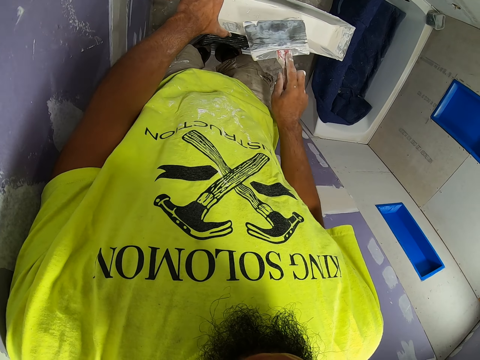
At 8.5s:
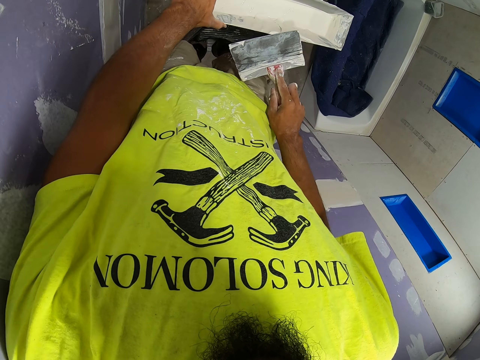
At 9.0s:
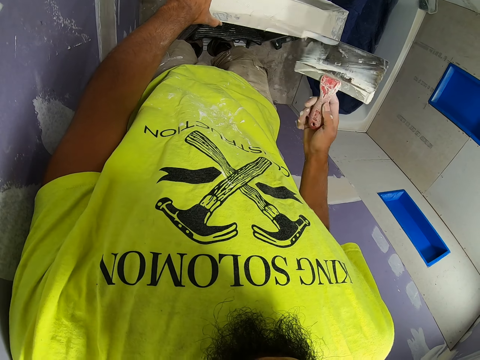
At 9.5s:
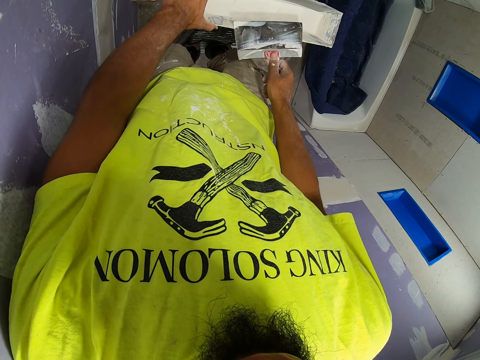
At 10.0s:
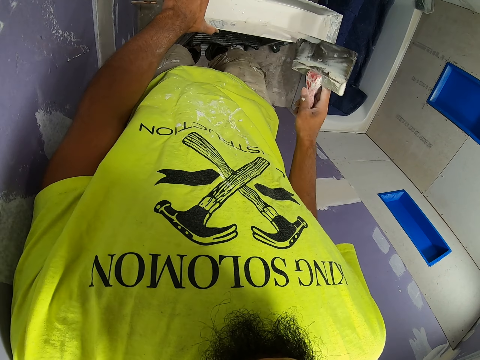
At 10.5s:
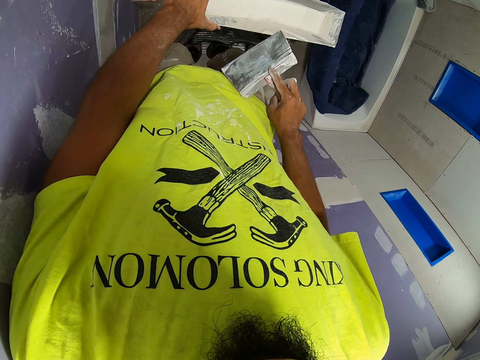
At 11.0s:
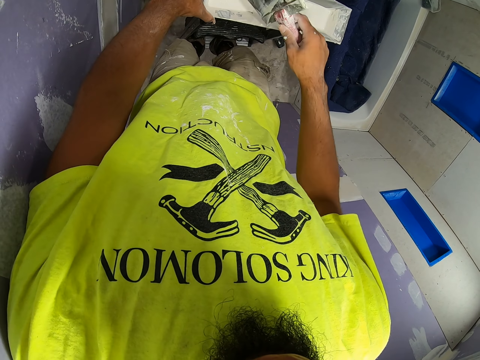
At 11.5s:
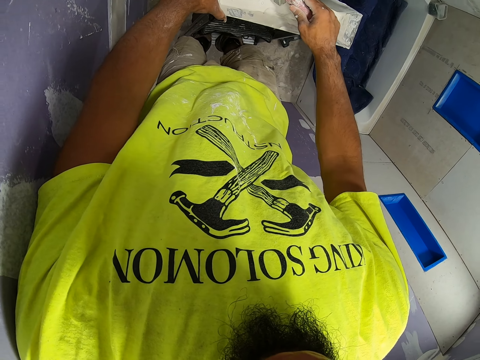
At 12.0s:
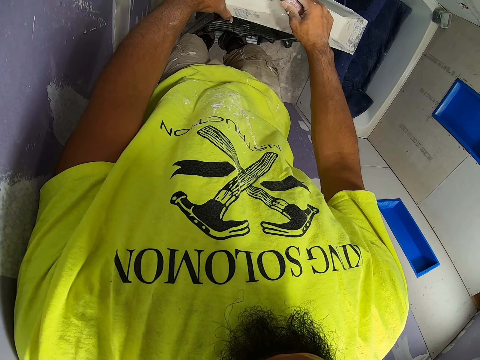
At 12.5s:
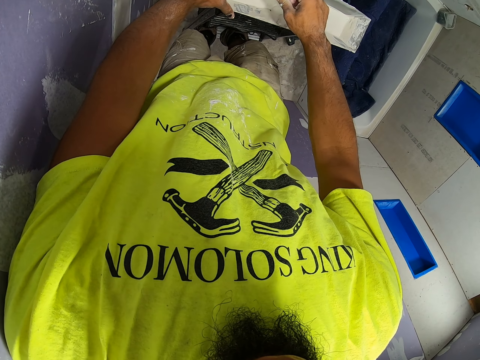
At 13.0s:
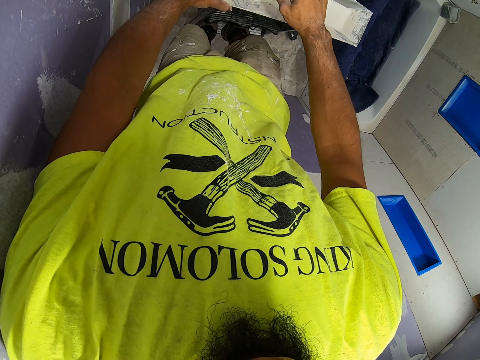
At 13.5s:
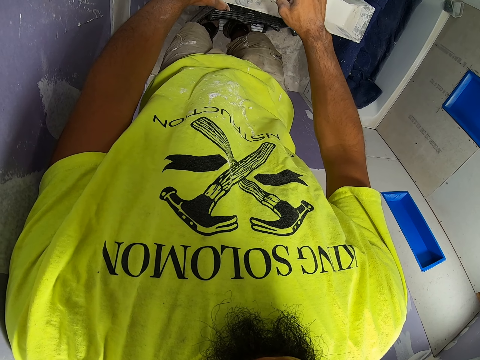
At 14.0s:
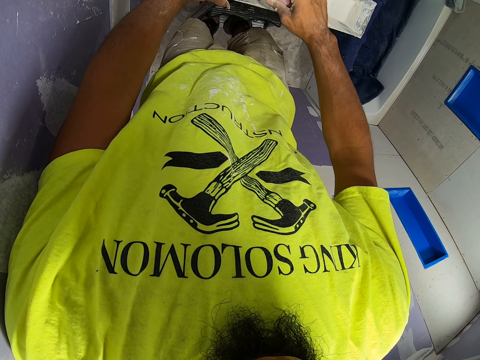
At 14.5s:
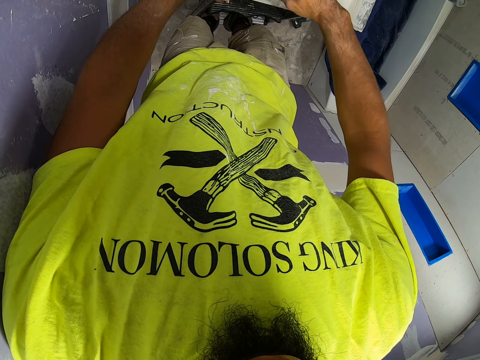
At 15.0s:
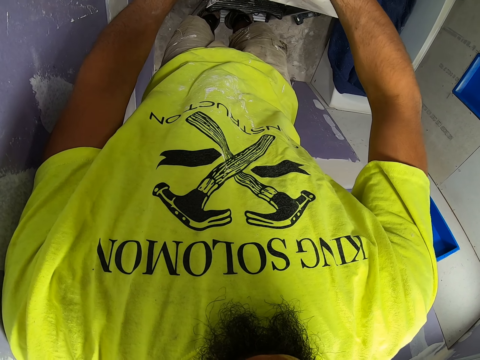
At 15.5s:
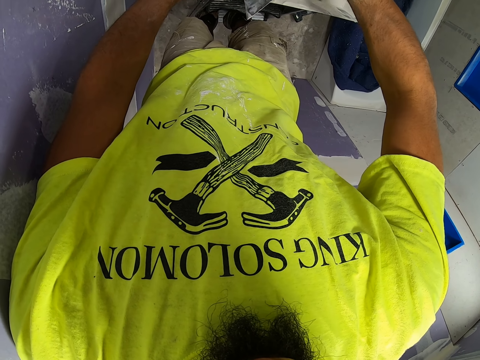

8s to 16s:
The camera wearer removes the drywall mud compound from the taping knife. They pick the drywall mud compound.

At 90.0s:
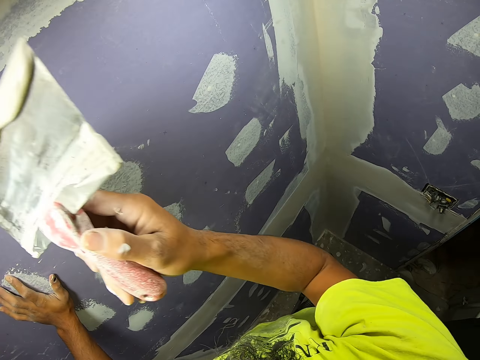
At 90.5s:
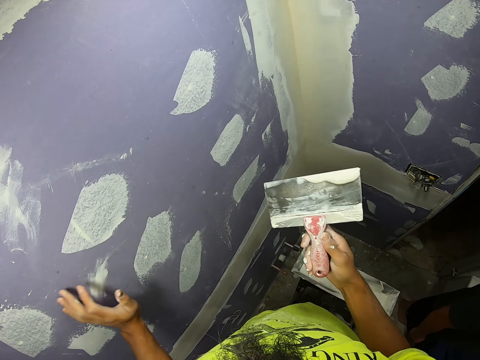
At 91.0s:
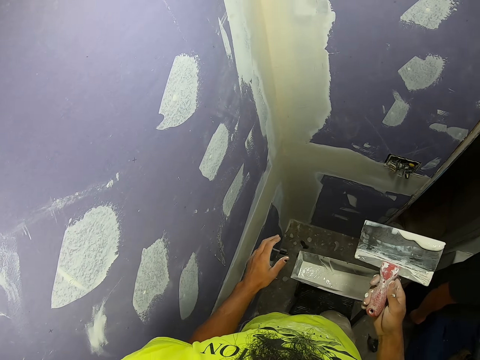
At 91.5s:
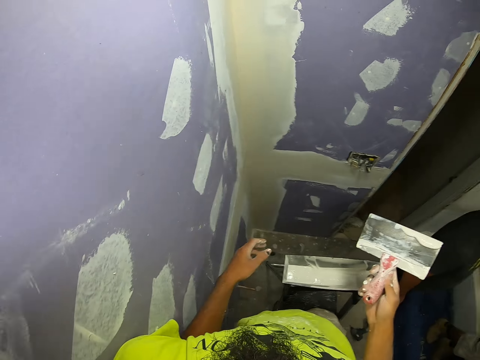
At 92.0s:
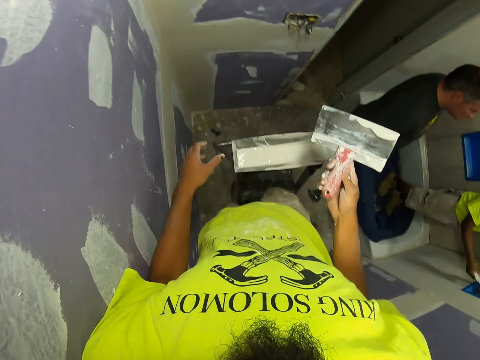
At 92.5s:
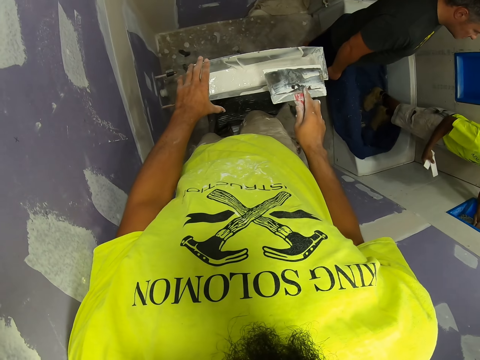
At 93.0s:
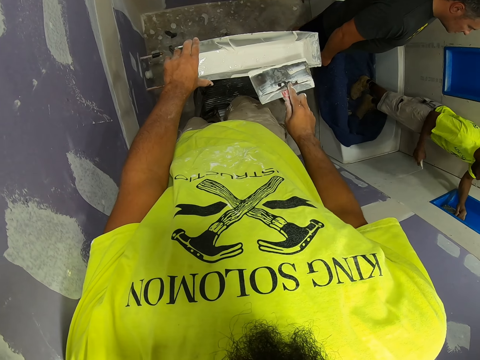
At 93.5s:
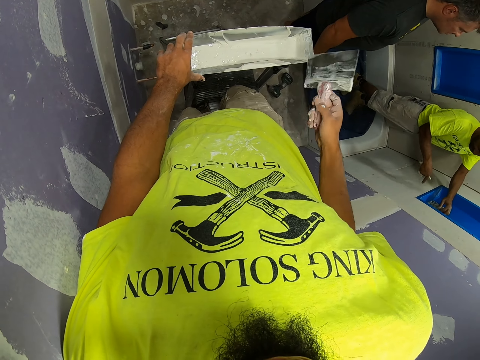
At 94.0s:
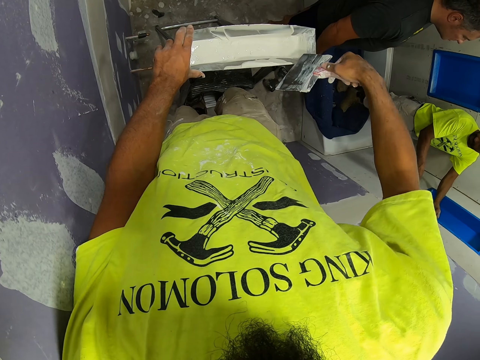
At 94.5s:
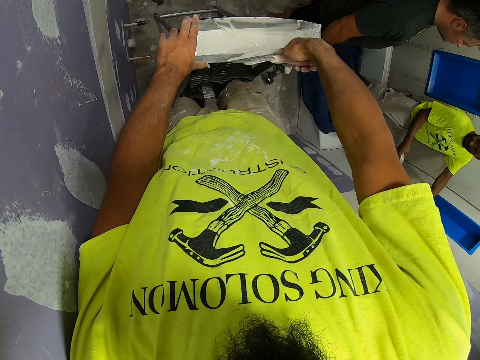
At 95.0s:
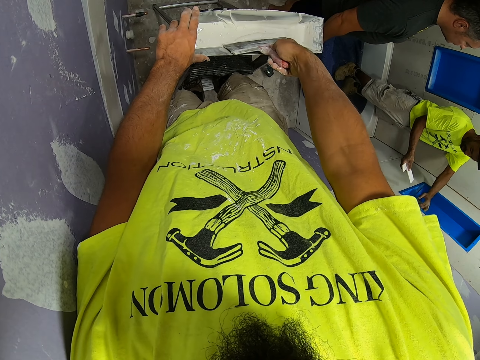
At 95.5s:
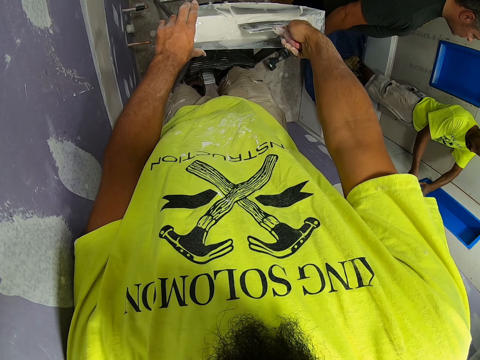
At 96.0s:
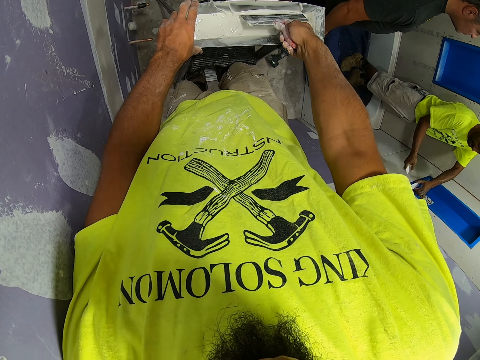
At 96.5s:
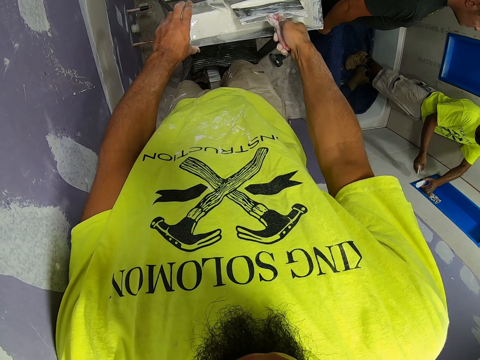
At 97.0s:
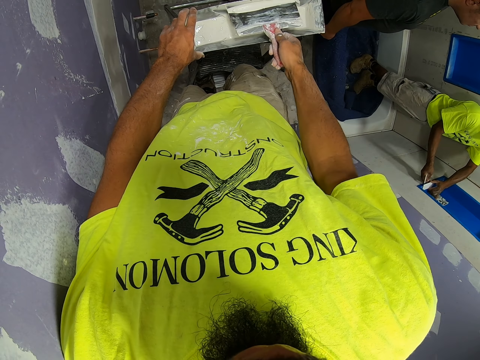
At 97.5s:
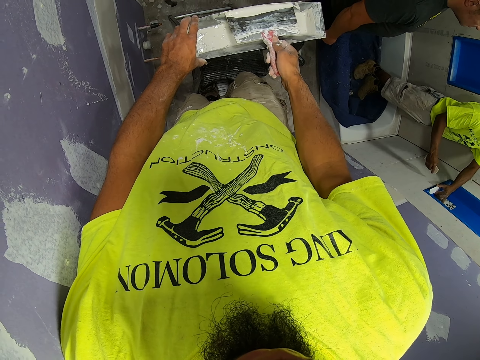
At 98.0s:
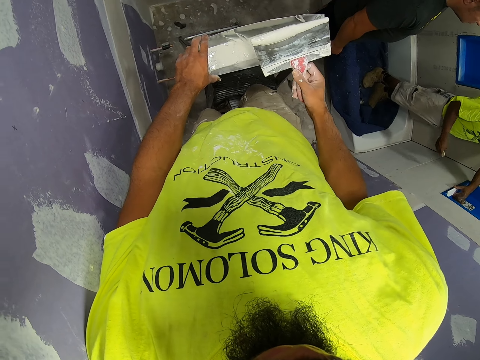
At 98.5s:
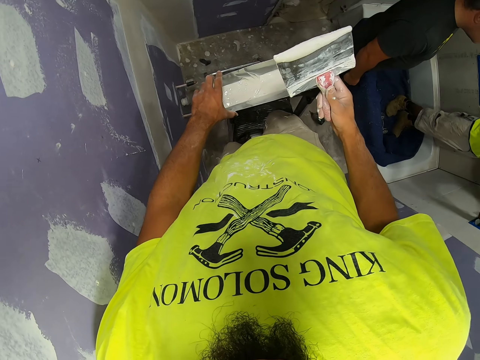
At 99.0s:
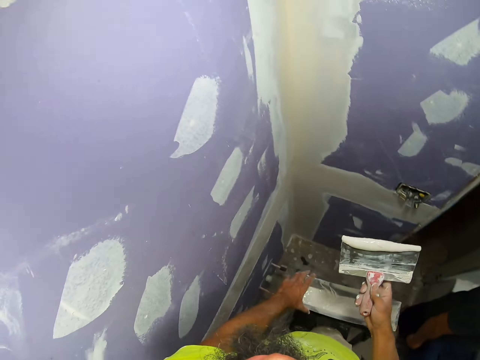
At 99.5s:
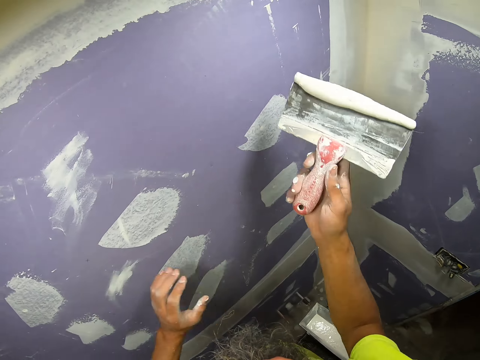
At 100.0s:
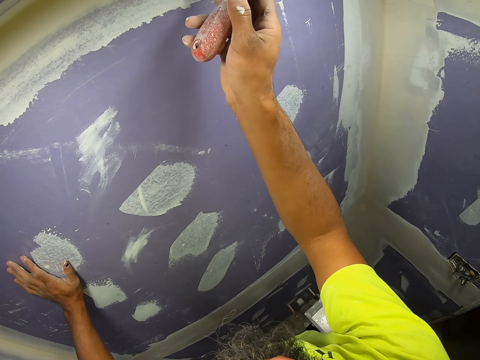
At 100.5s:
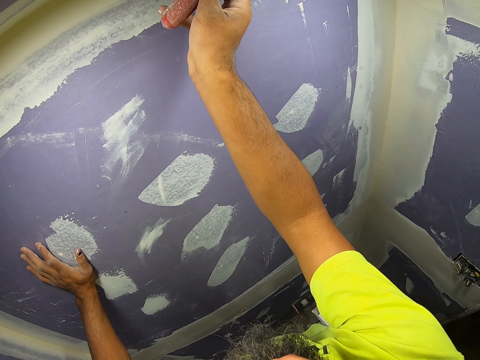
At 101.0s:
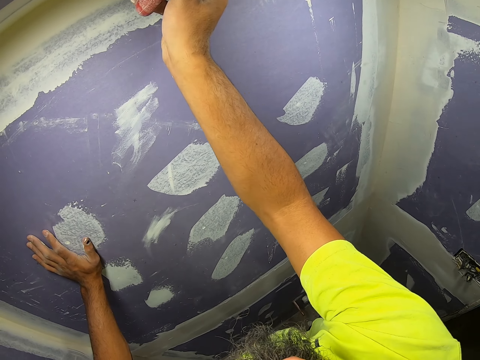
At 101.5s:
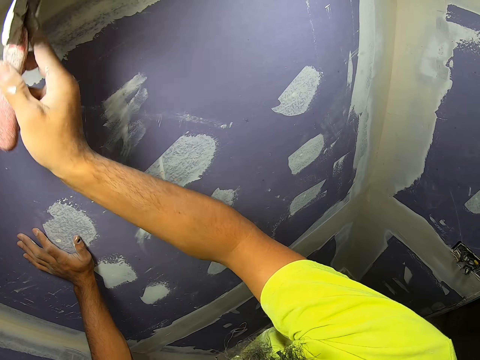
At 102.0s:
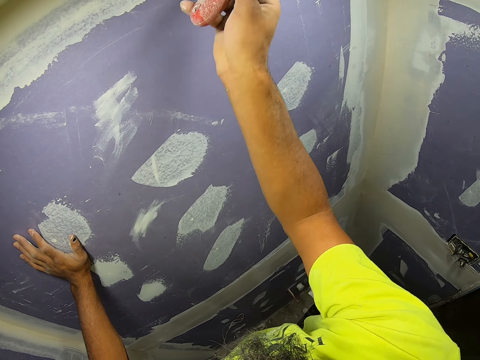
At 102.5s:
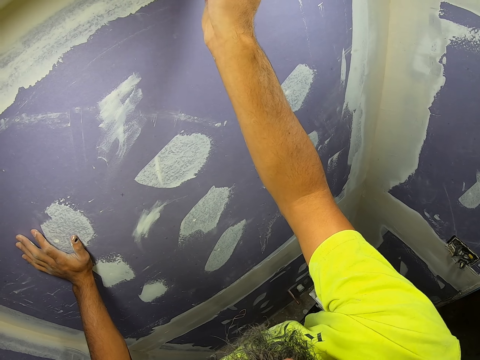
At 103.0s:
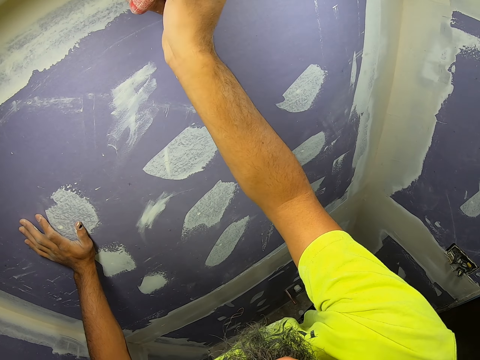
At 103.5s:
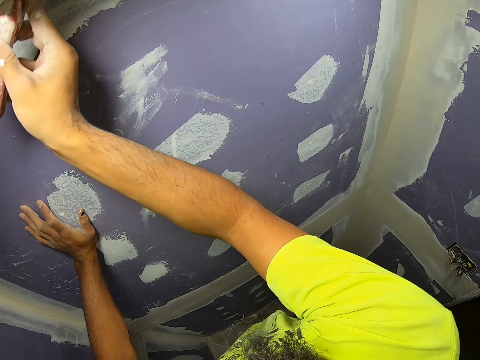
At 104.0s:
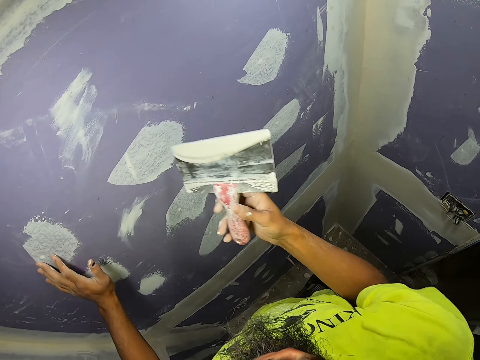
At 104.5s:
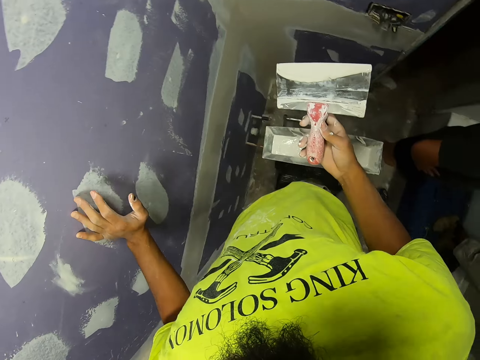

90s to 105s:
The camera wearer looks around the room. They lean on the wall. A man looks around the room. Another man holds something. The camera wearer scrubs the trowel on the trough. The other man converses with the first man. The camera wearer scoops the mixture with the plaster trowel. The other man converses with the first man. The other man holds something. The camera wearer spreads the drywall on the ceiling wall.
